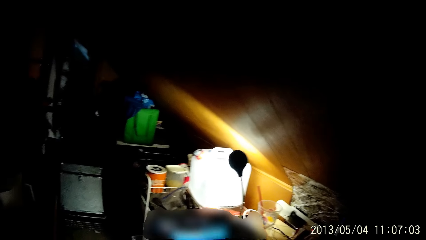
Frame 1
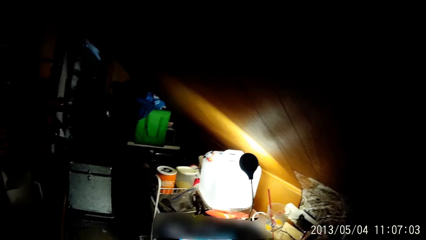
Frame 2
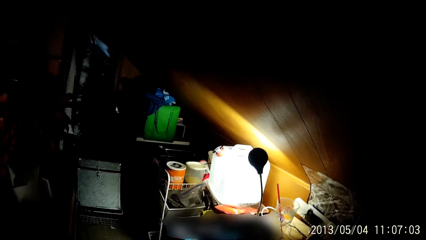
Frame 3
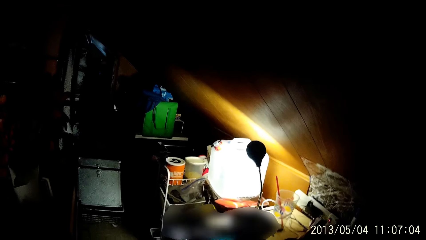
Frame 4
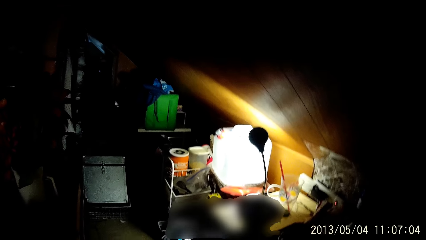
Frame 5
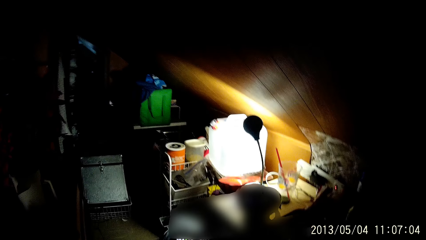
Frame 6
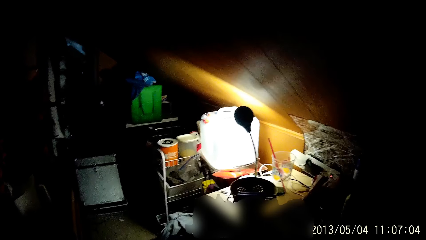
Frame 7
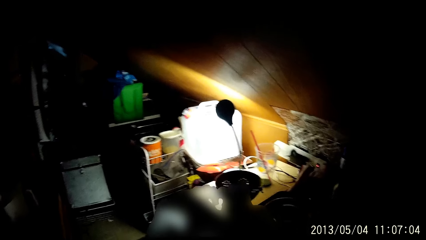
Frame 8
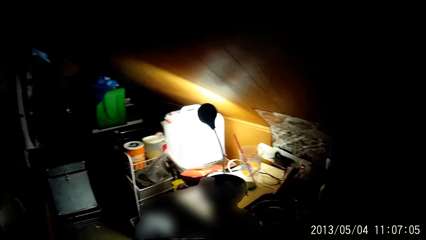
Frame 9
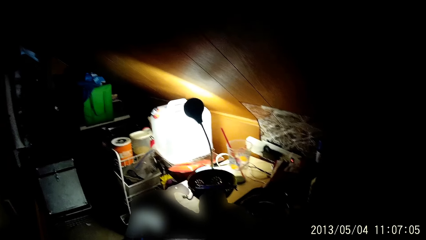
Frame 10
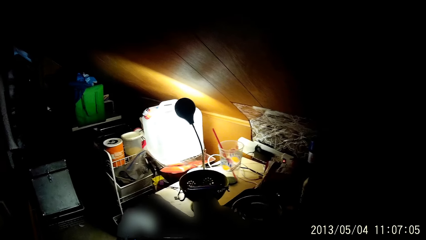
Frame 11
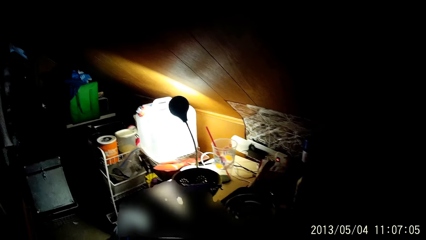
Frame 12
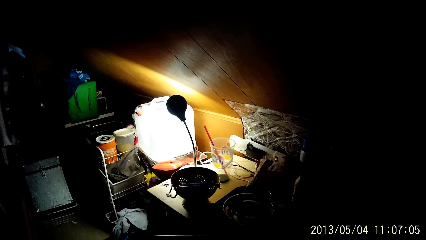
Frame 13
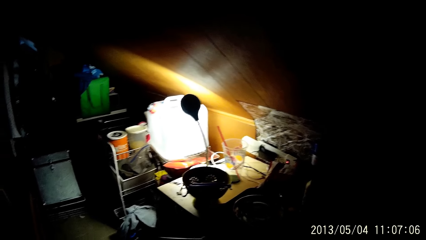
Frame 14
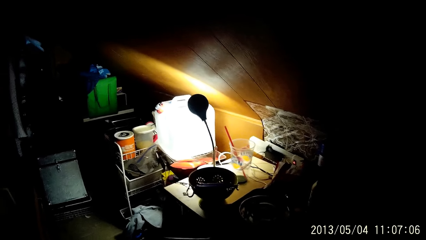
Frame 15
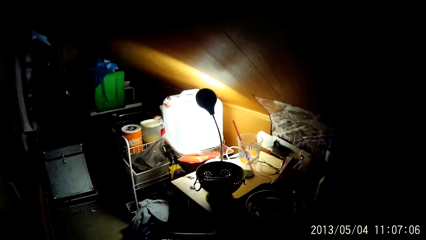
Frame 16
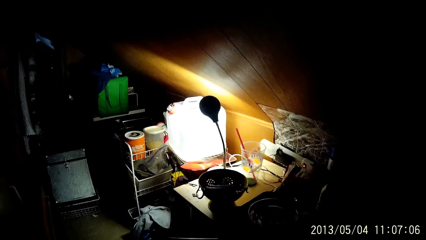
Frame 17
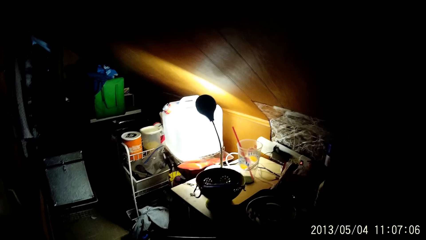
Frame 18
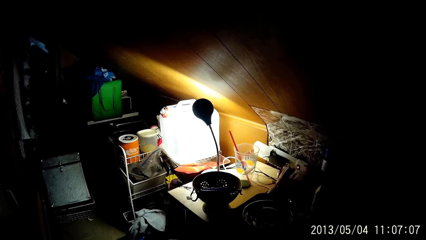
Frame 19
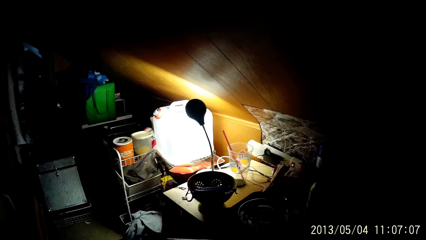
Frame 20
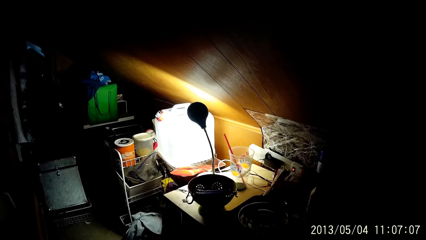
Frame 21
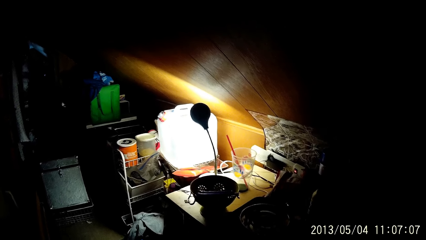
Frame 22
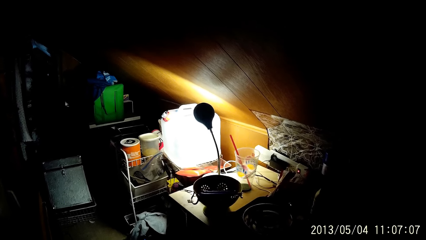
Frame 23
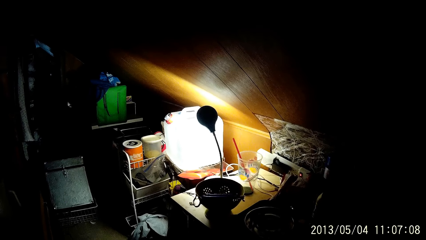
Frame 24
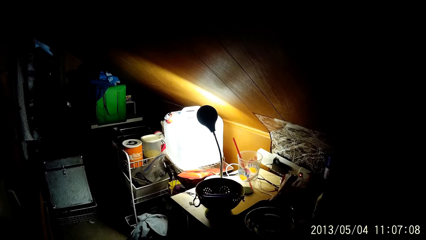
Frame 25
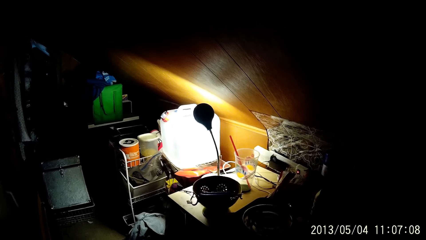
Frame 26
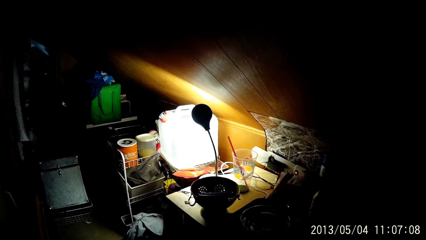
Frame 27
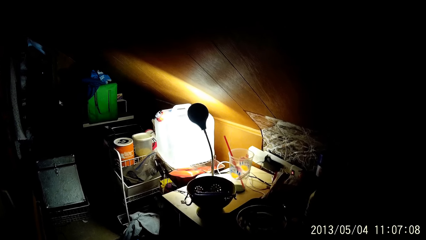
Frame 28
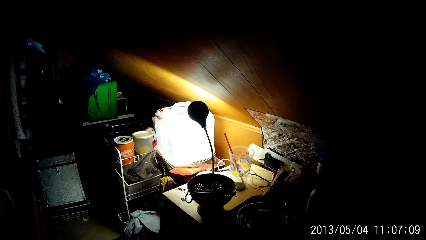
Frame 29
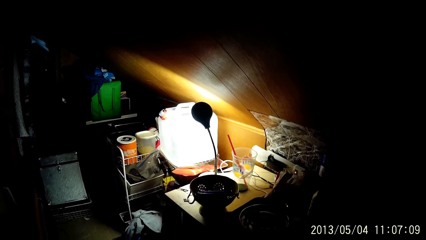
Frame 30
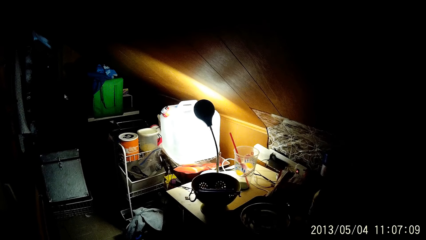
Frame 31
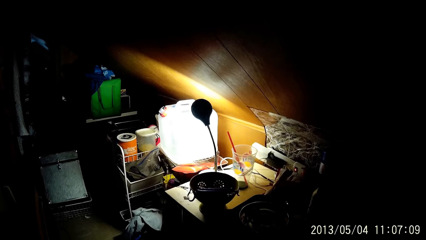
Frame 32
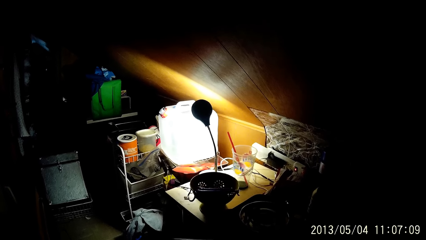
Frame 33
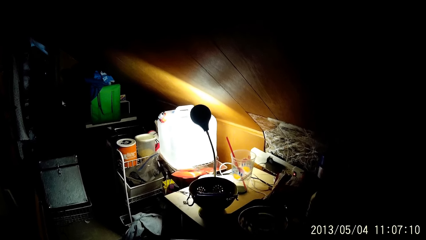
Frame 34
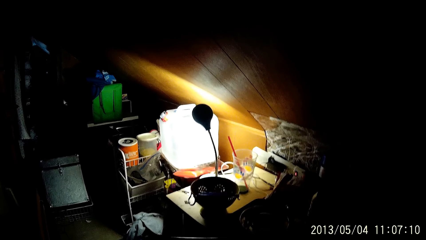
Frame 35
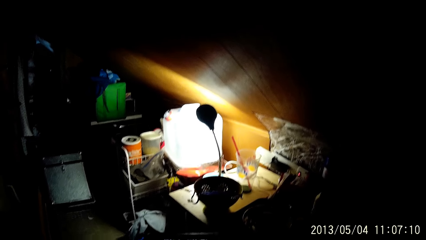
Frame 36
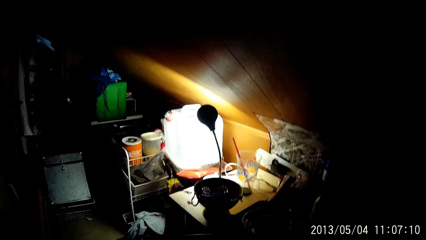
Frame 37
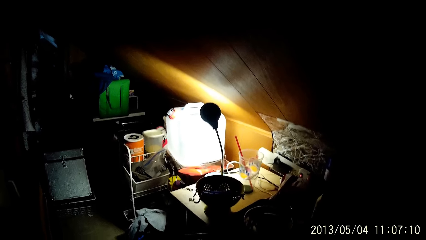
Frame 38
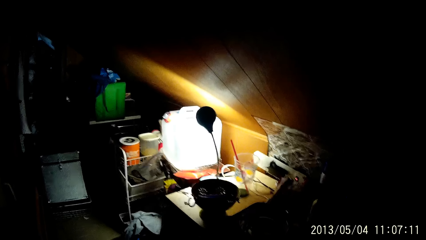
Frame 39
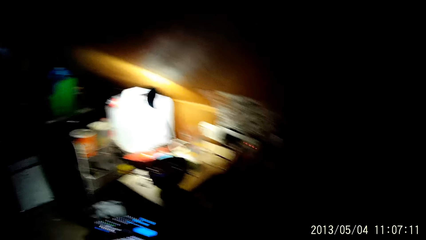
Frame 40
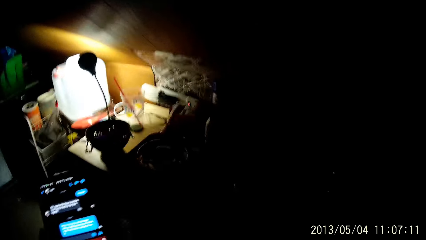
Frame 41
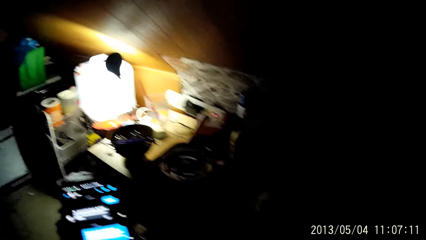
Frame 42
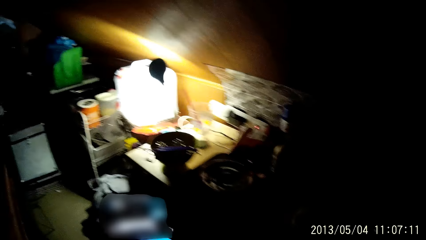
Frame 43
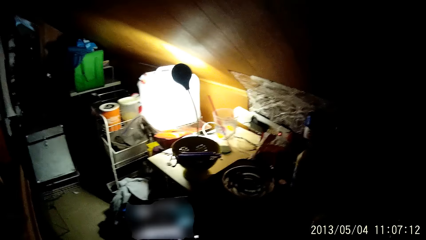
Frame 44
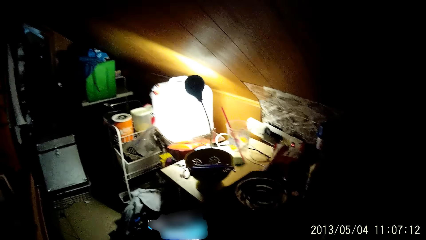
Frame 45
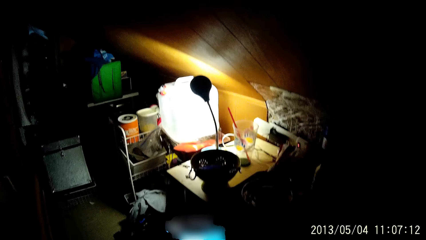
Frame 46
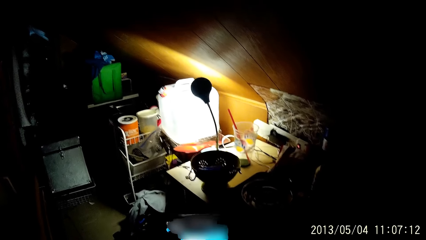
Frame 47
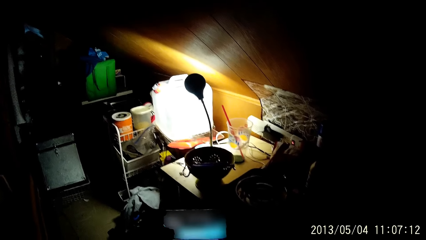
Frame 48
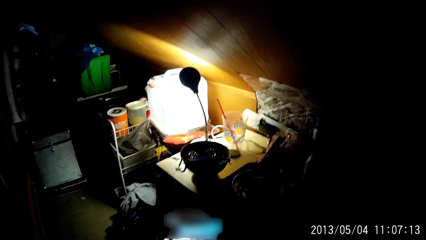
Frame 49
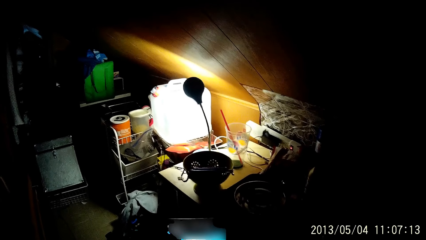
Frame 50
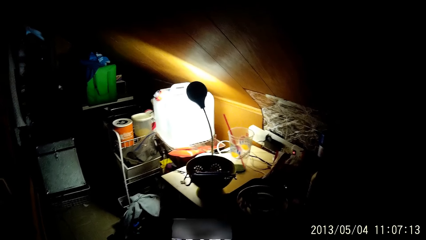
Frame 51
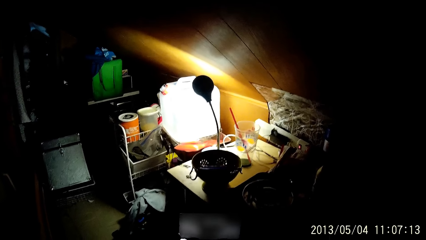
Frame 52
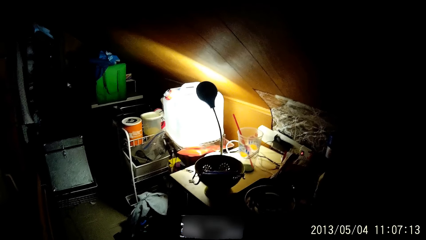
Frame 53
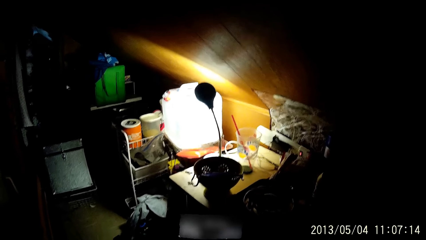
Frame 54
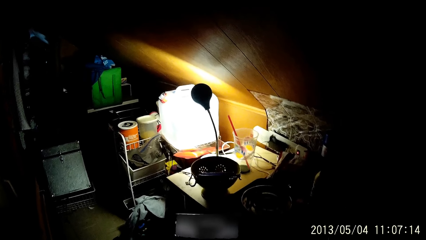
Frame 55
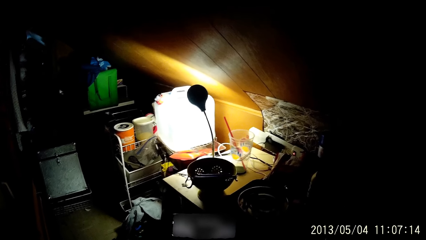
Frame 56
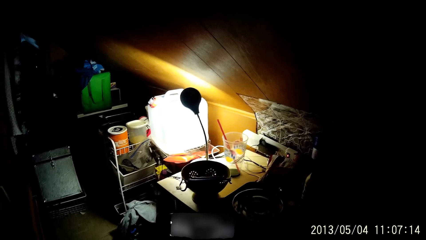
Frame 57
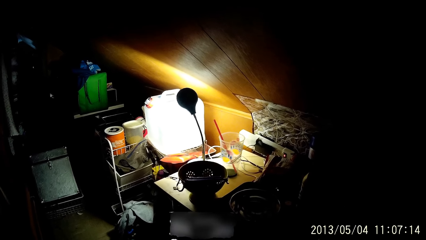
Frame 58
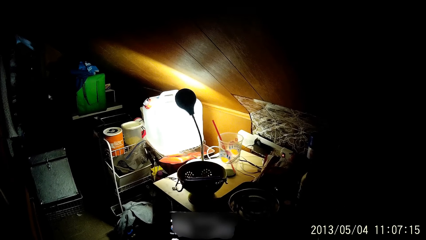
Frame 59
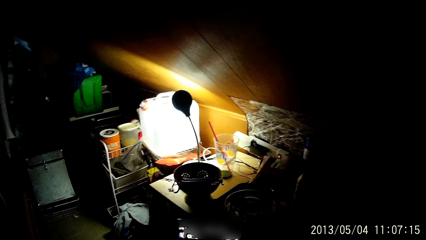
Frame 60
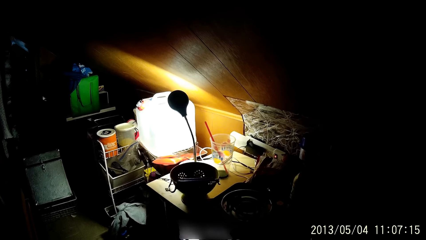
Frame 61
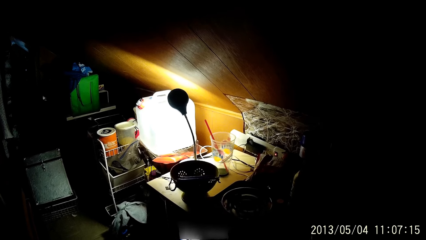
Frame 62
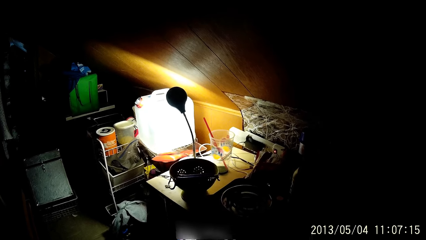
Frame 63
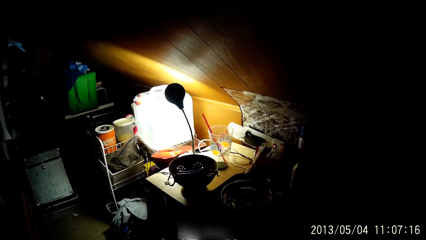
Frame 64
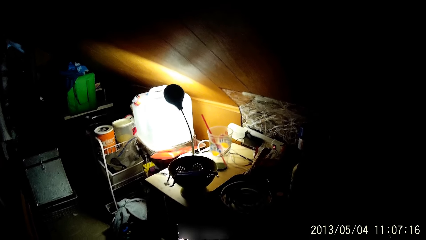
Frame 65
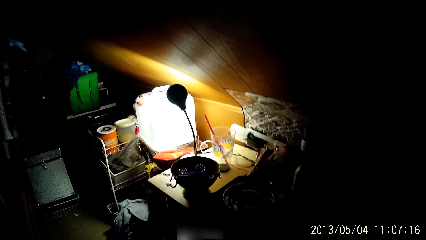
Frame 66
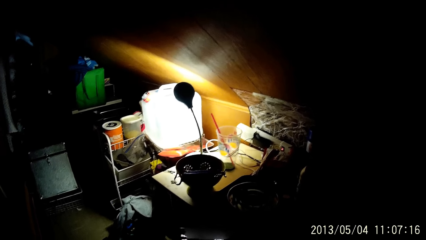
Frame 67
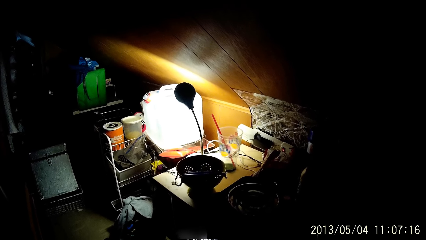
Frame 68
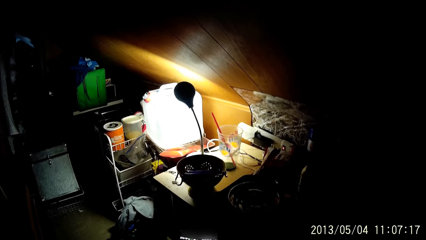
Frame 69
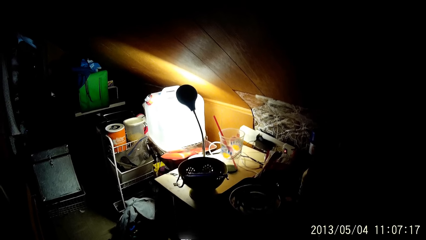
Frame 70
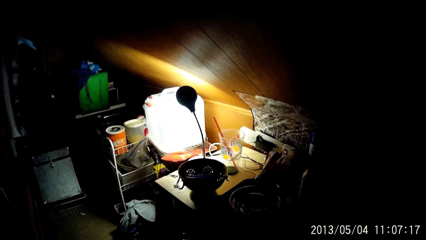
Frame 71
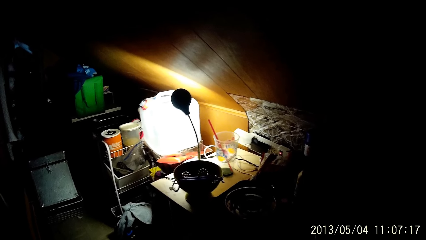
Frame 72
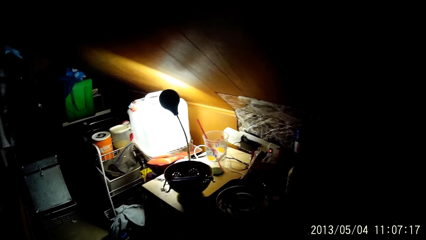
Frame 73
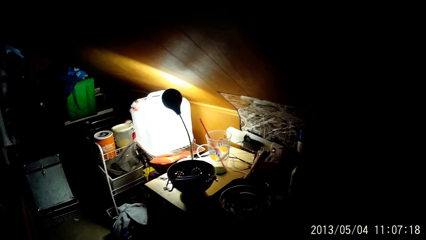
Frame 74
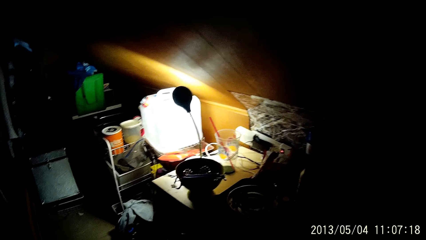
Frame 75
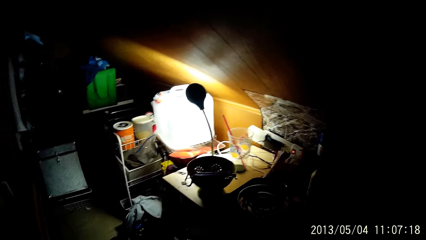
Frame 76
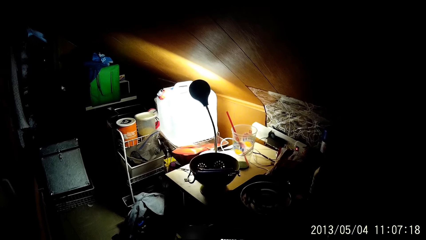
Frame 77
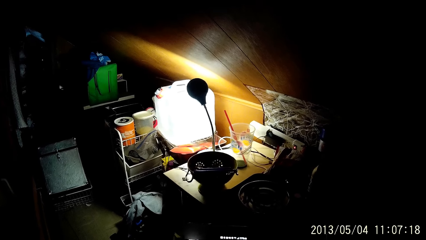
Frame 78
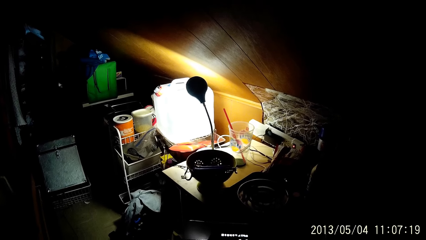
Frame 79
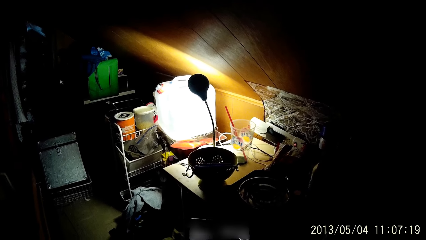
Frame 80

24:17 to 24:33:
The camera wearer looks around. They use the phone. They look around. They use the phone.
